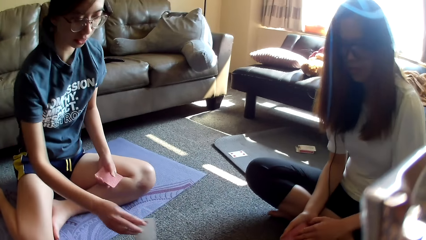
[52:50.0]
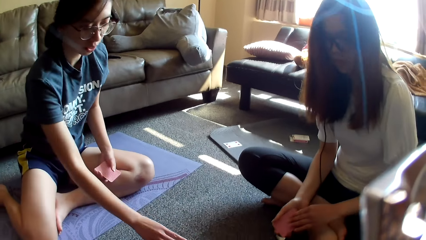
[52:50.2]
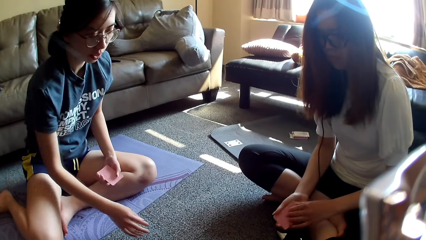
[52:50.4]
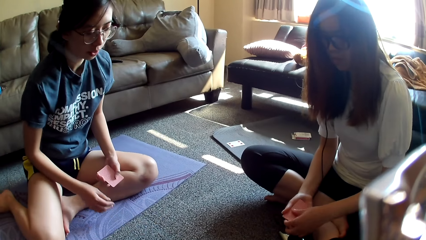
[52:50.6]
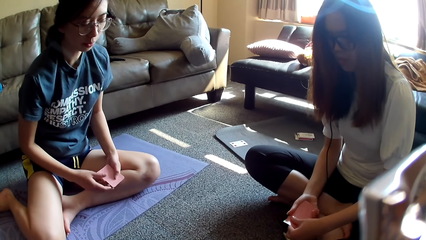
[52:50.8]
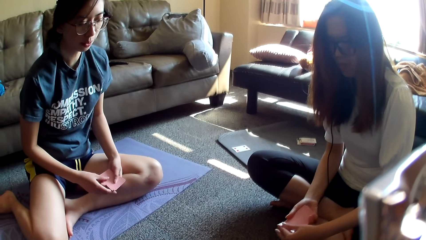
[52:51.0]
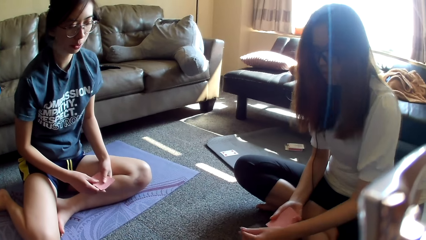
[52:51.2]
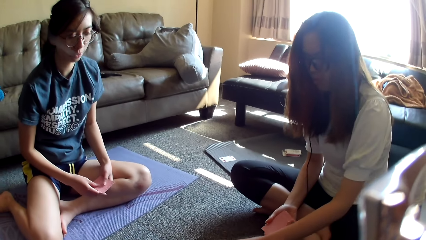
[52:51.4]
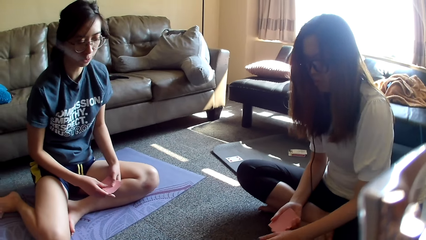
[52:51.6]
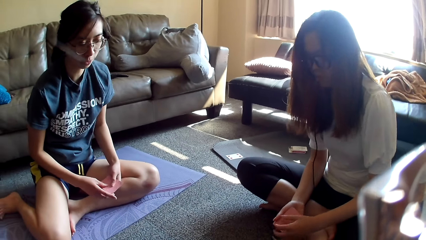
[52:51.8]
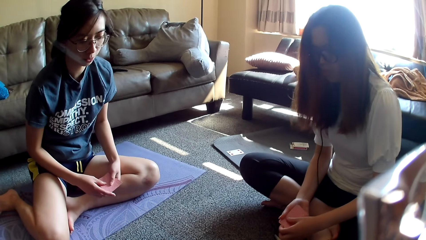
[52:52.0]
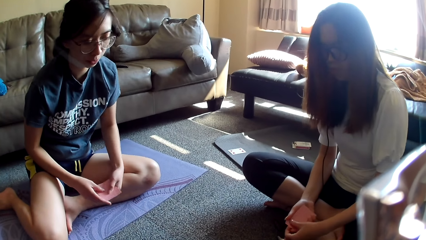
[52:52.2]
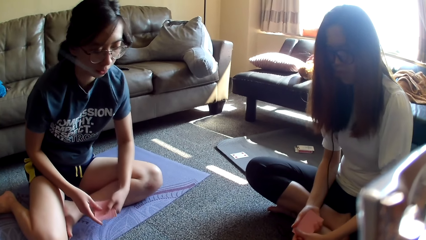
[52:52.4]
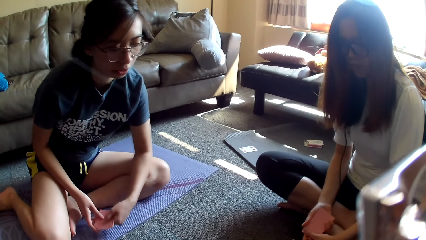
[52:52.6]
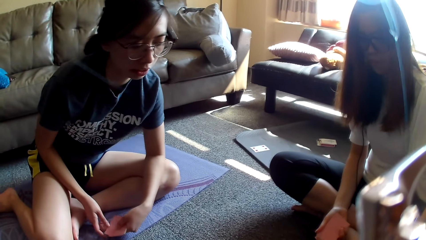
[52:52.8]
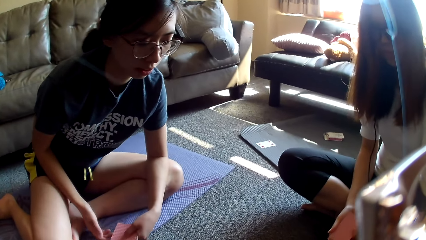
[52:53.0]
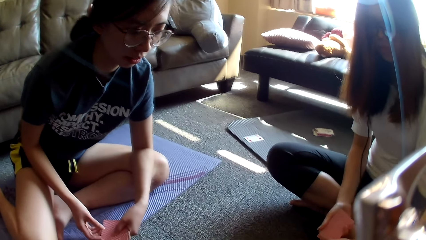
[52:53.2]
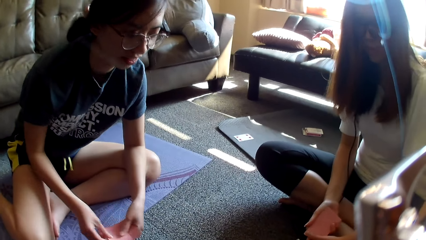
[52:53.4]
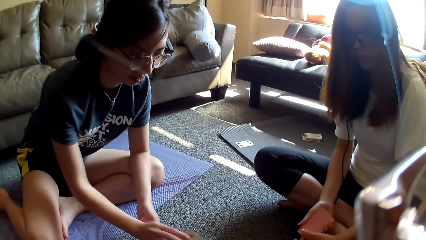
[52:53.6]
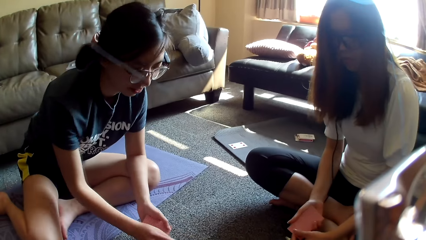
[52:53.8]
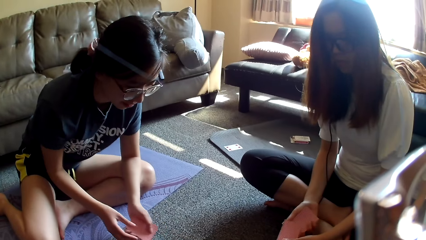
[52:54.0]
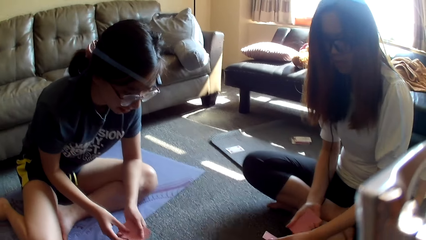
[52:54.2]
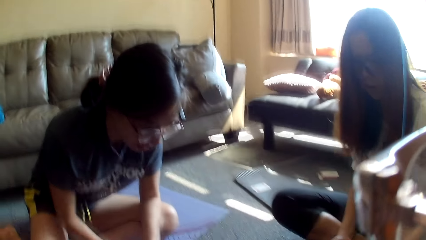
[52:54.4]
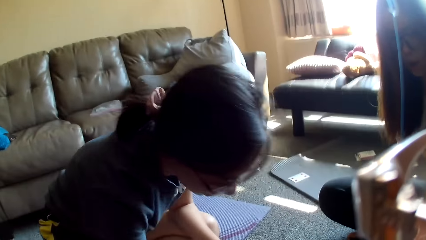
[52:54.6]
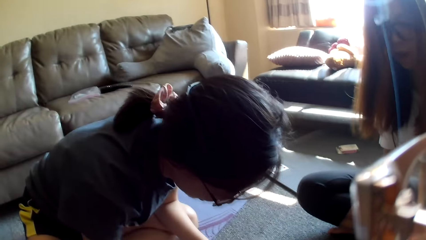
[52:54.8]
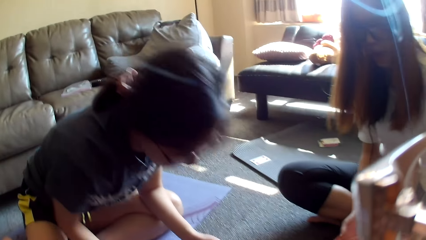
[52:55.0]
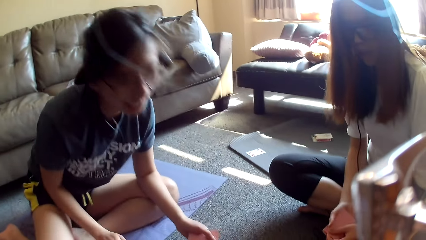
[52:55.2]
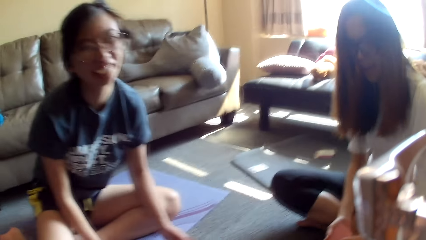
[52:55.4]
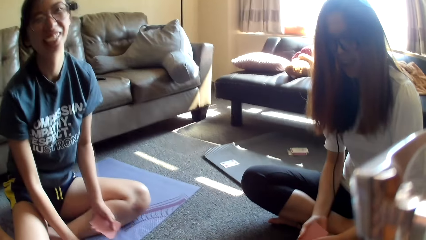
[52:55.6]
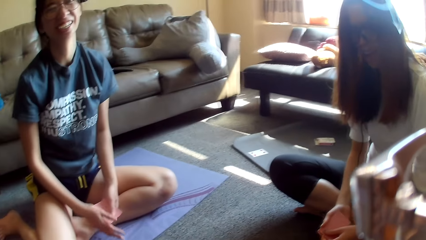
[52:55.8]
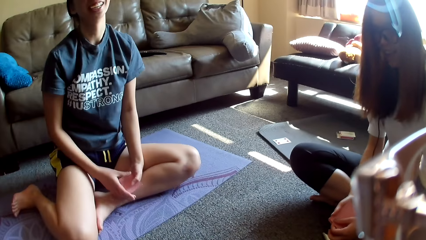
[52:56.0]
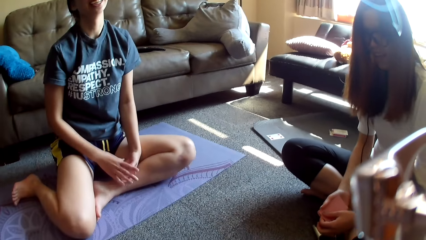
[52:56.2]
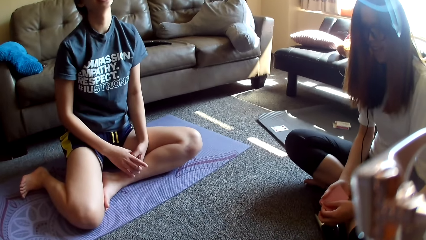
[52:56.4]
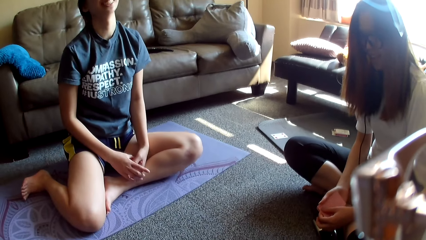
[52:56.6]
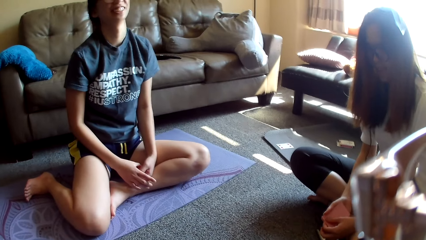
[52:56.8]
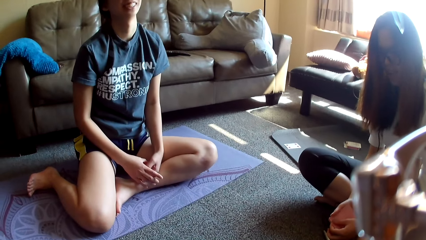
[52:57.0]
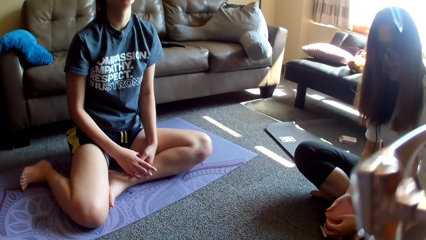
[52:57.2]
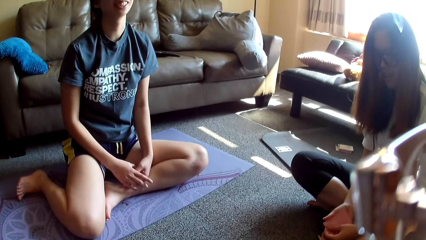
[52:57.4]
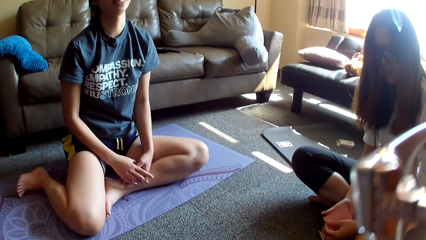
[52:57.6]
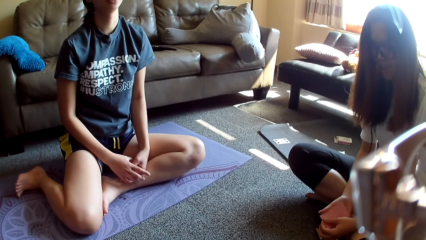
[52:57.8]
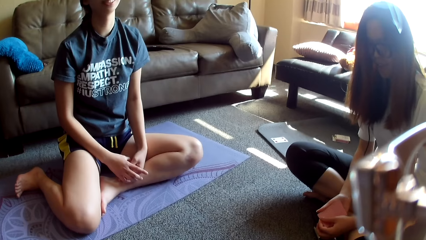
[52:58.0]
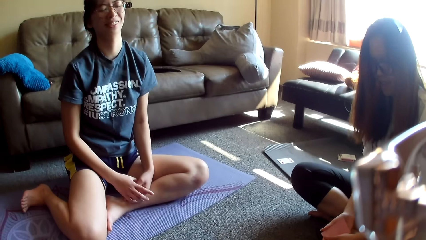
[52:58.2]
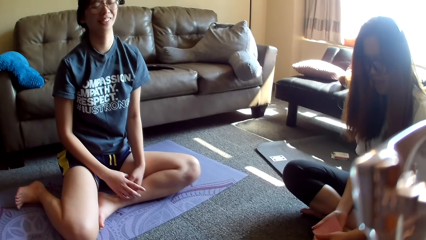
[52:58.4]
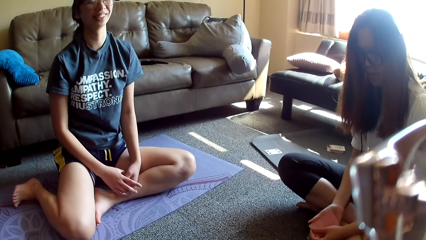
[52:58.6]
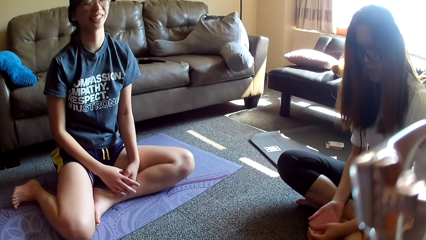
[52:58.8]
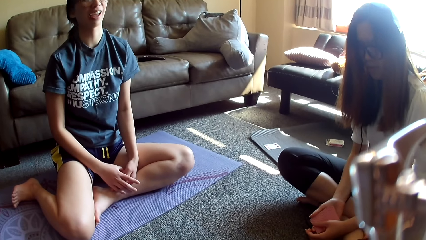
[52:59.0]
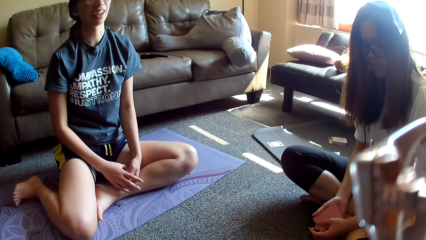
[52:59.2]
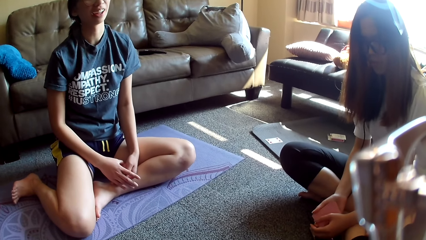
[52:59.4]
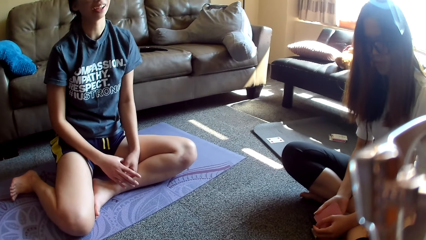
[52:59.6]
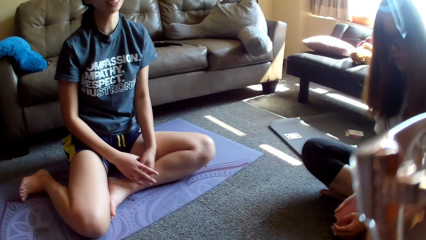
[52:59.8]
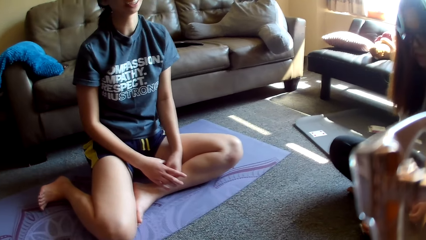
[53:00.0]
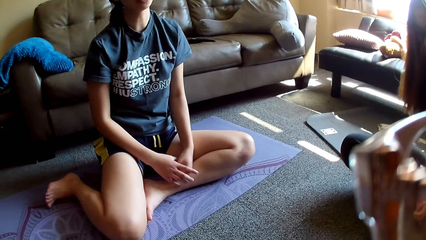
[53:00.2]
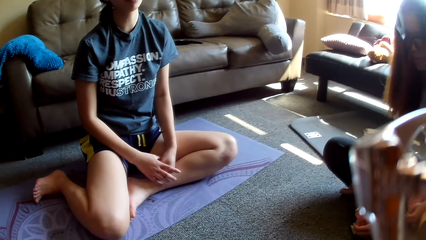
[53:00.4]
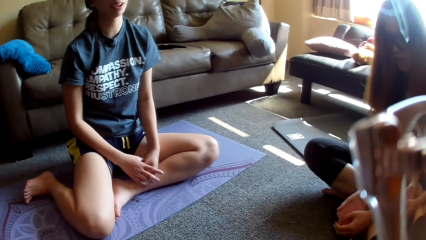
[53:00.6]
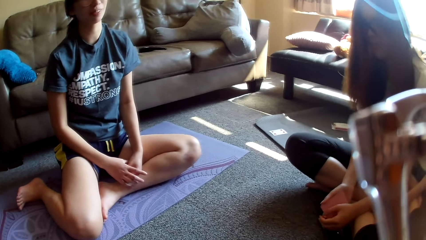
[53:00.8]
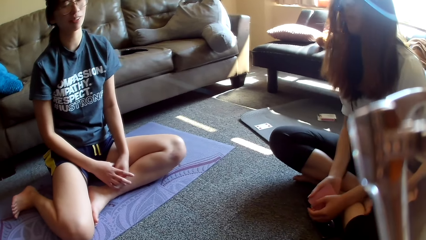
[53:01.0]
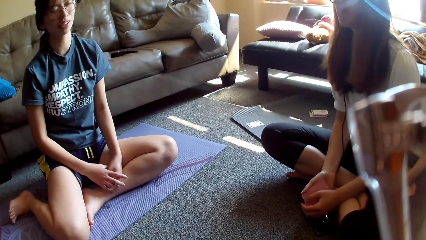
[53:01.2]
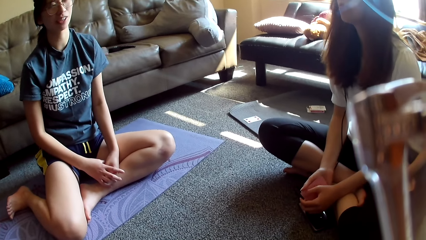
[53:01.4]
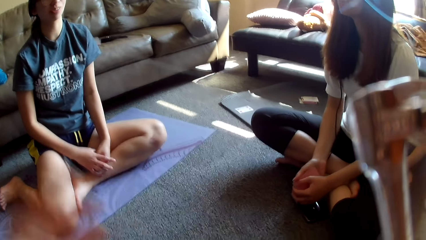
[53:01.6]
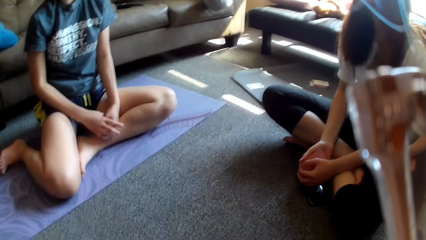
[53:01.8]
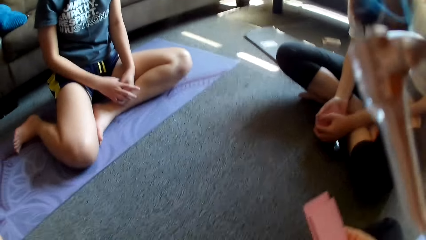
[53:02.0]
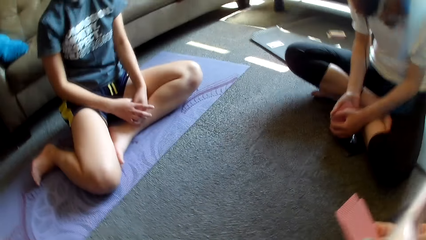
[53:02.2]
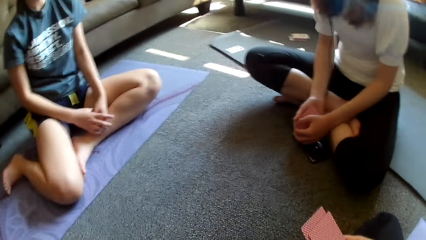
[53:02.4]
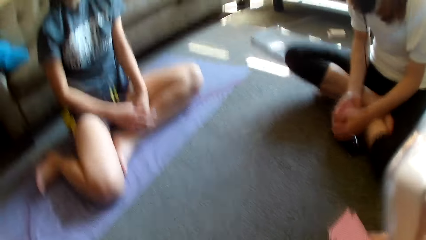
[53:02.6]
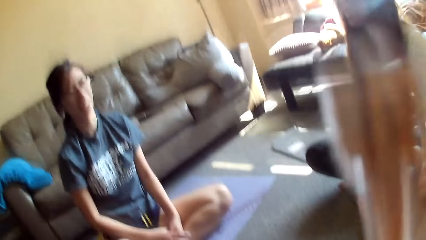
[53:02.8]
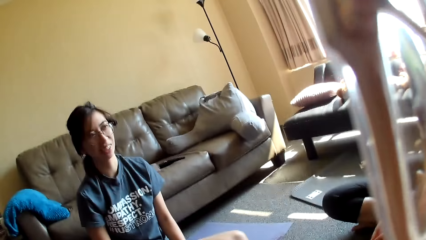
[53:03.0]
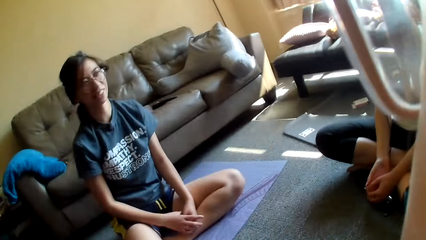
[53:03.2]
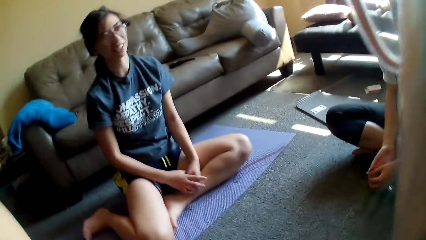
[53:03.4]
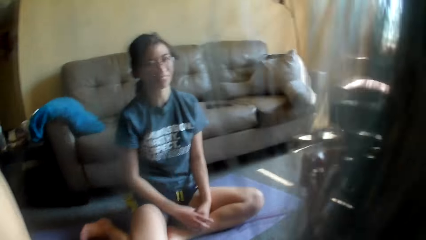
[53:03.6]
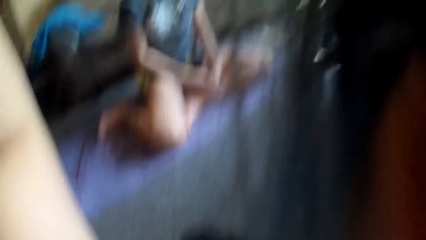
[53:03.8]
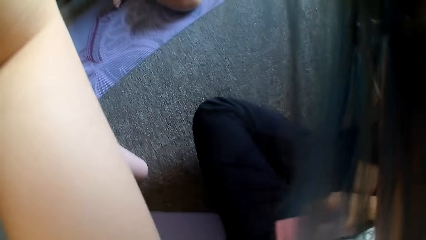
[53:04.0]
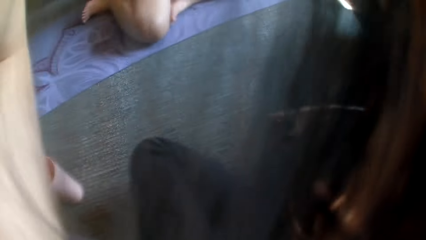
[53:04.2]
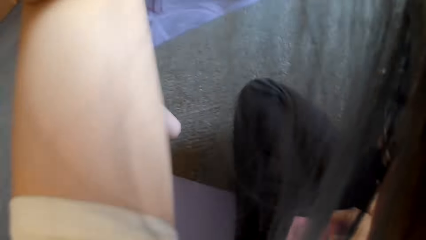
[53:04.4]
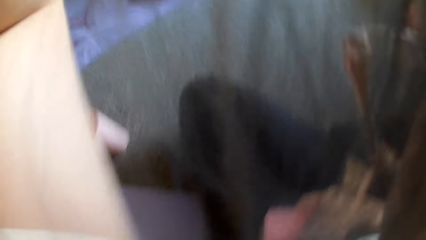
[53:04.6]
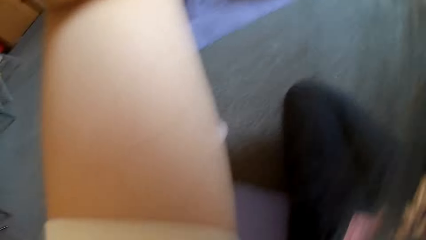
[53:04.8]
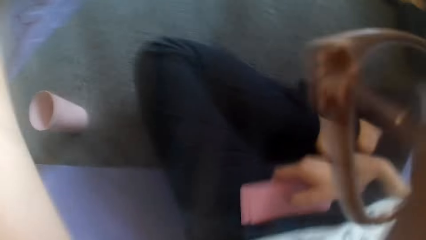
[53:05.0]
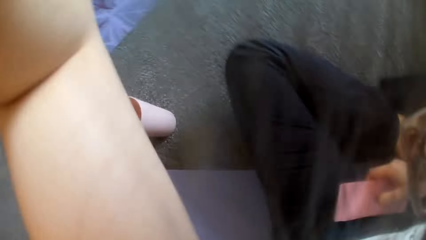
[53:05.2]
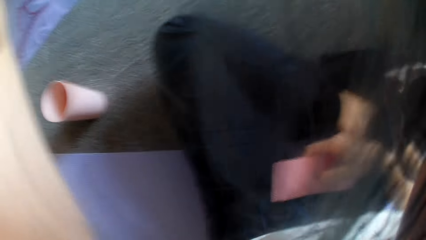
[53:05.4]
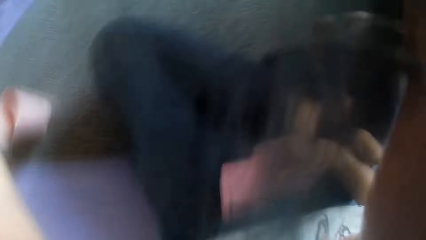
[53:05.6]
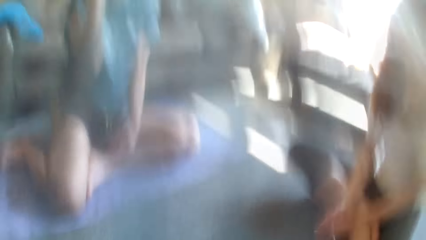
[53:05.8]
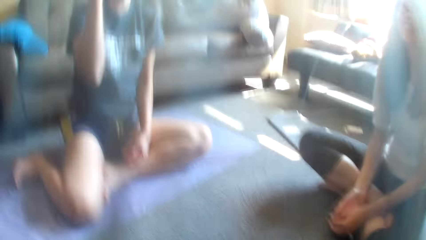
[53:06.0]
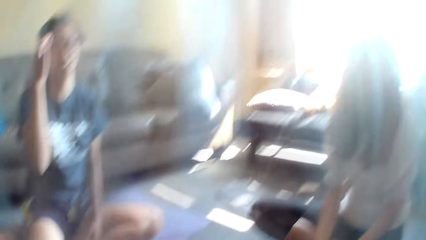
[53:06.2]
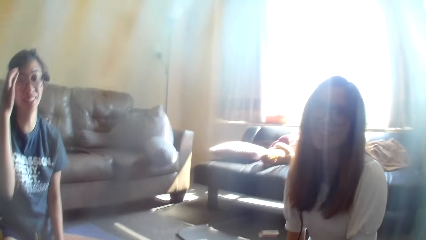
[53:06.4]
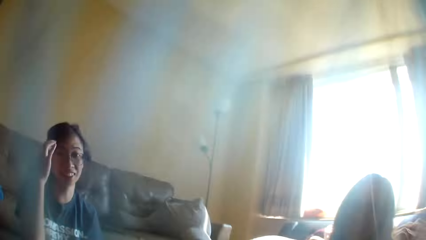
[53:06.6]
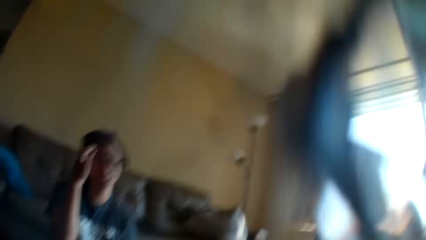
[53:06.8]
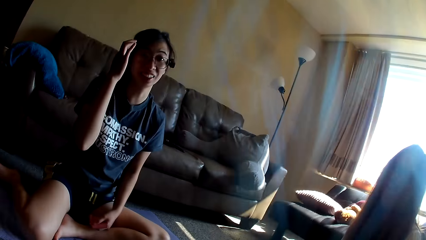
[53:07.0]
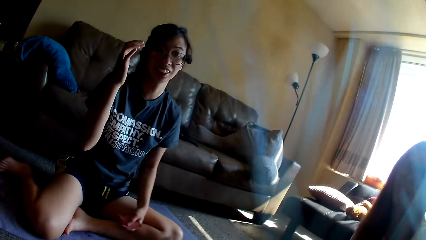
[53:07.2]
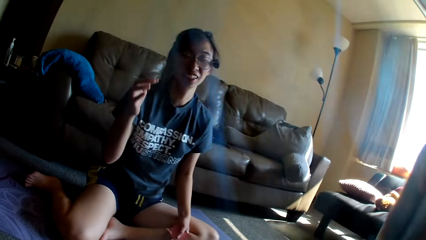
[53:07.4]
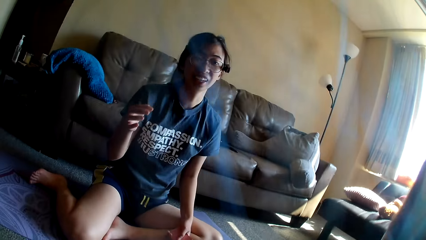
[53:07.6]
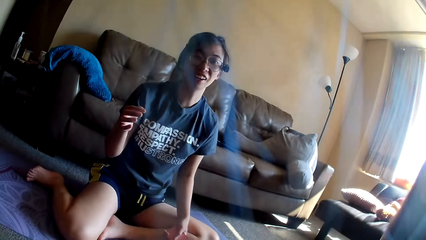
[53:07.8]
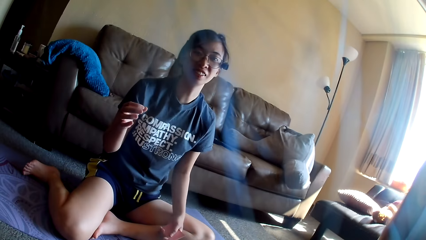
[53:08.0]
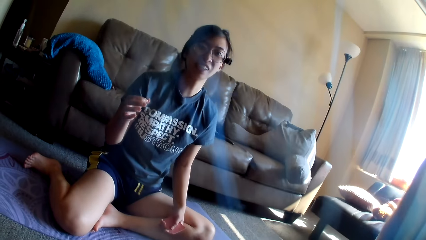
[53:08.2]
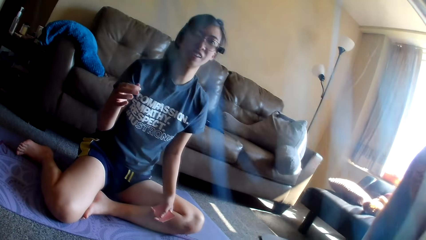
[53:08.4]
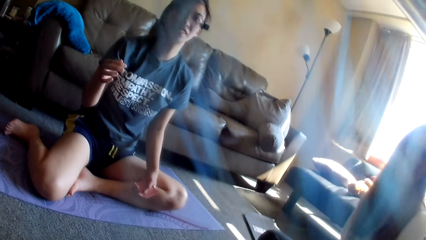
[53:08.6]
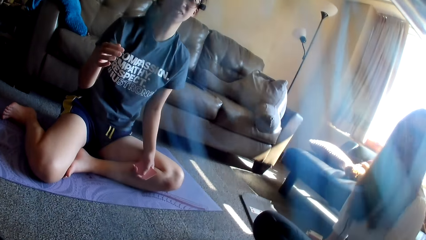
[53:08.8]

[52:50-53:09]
A lady picks a card. She drops a card game. Another lady places the card on the floor. The first lady holds cards. She leans forward. She drops the card game. She holds cards. The other lady drops the card game. The first lady moves forward. She holds cards, aligns cards and dances. The camera wearer adjusts the camera. The lady touches her hair.
